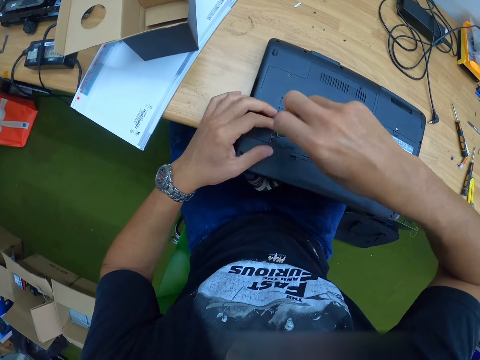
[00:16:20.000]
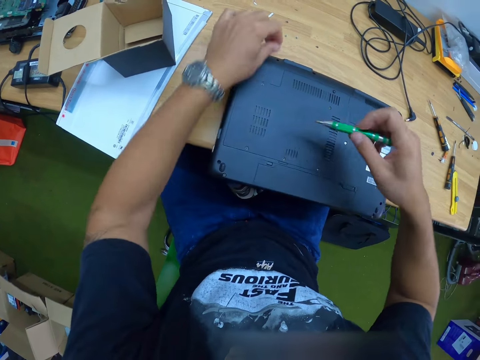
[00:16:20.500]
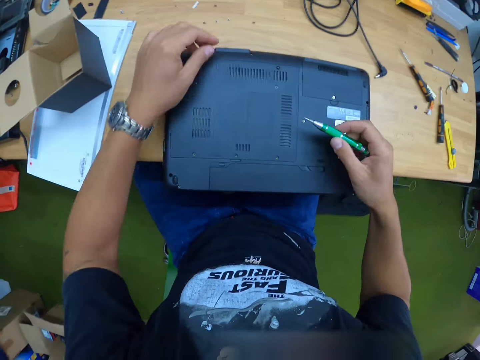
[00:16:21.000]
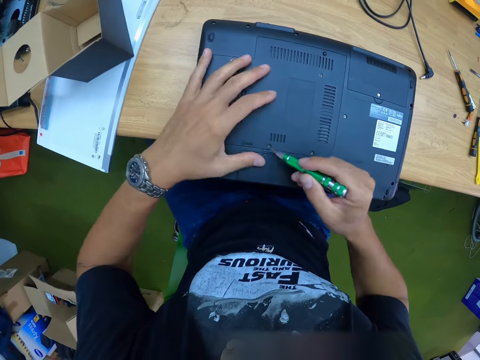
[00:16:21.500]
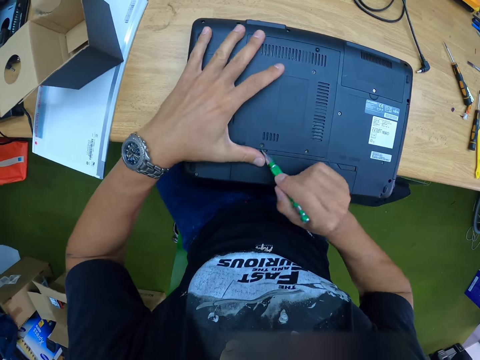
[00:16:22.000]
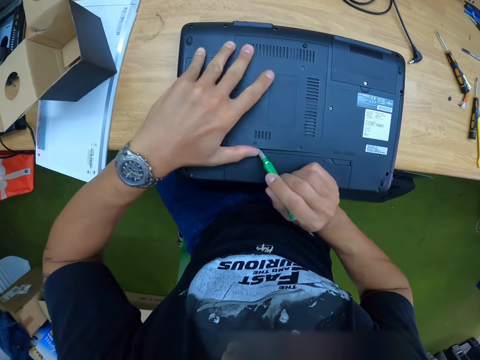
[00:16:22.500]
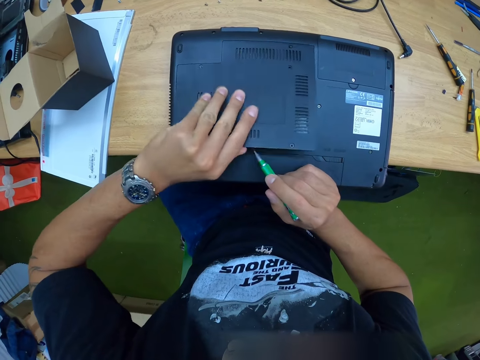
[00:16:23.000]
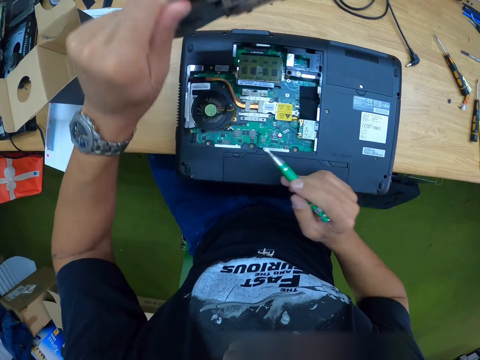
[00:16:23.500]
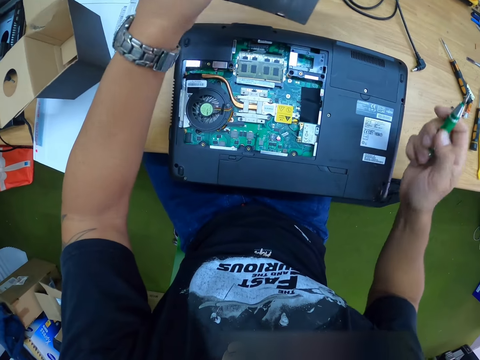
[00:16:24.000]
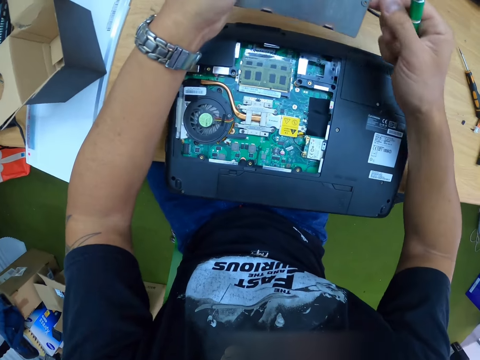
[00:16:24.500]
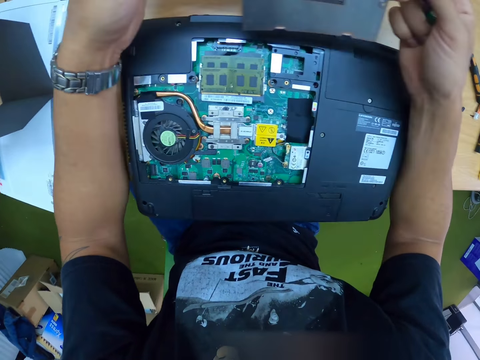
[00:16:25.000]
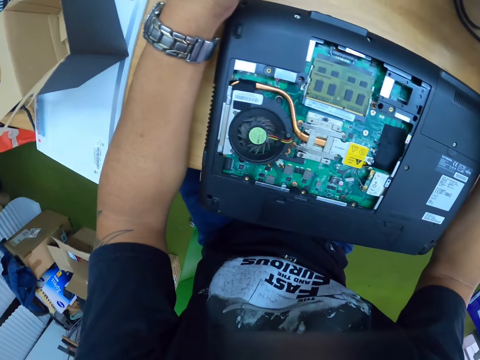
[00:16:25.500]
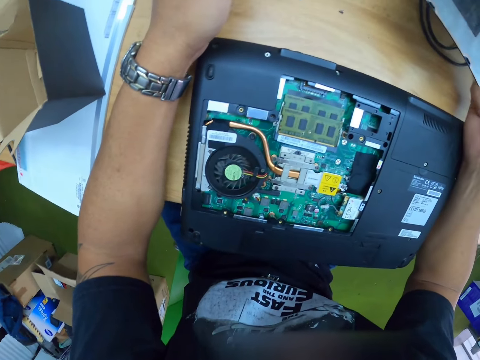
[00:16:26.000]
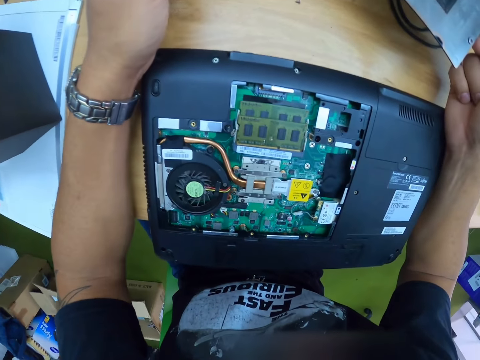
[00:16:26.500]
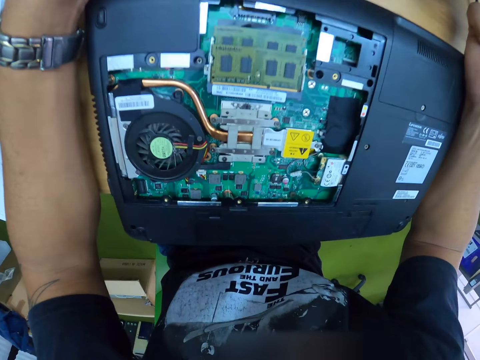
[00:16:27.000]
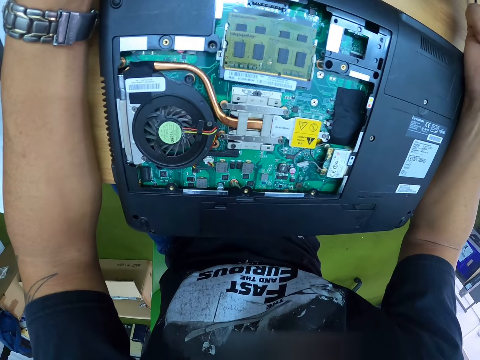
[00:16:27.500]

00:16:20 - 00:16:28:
The camera wearer picks up the screw with his left hand. He places the screw on the table with his left hand. He lifts the back cover of the laptop with the screw in his right hand. He pulls up the laptop back cover with his left hand. He places the back cover of the laptop in his right hand from his left hand. He holds the lid. He looks at the motherboard.

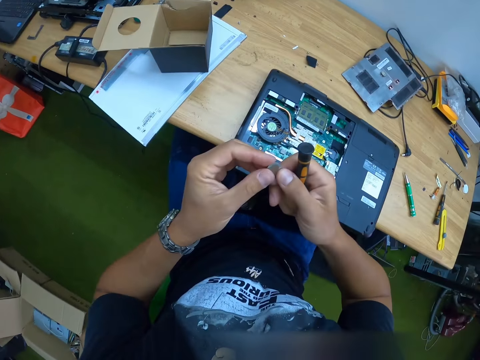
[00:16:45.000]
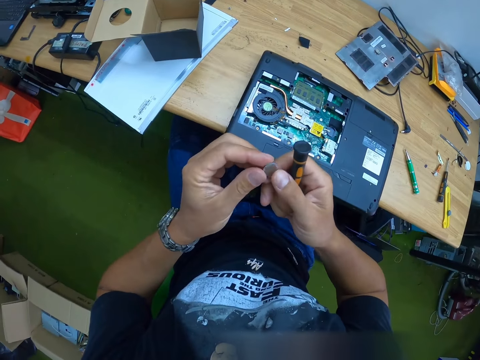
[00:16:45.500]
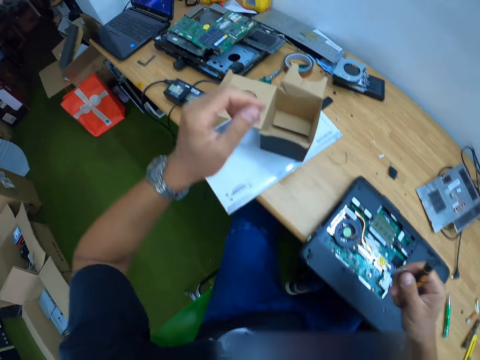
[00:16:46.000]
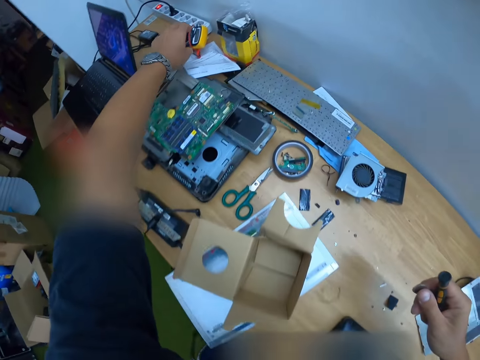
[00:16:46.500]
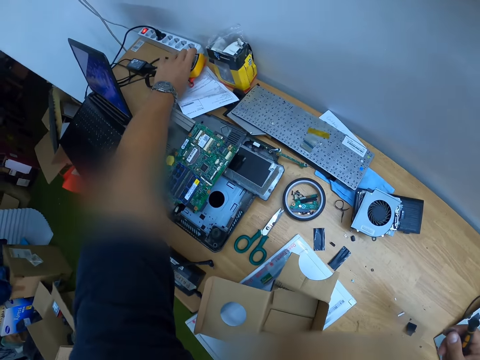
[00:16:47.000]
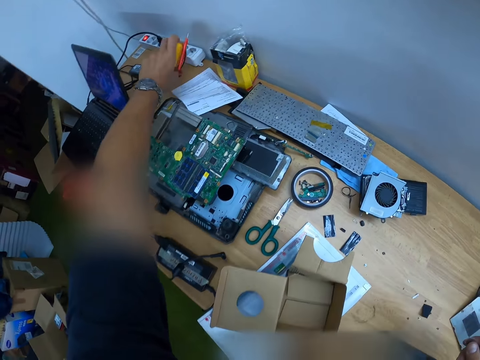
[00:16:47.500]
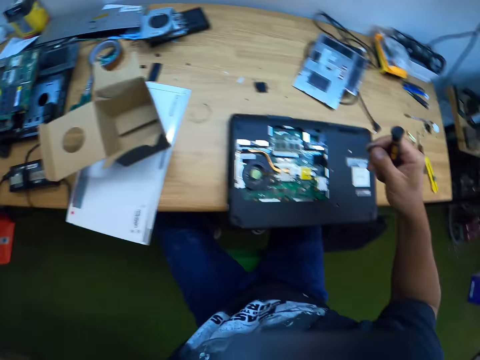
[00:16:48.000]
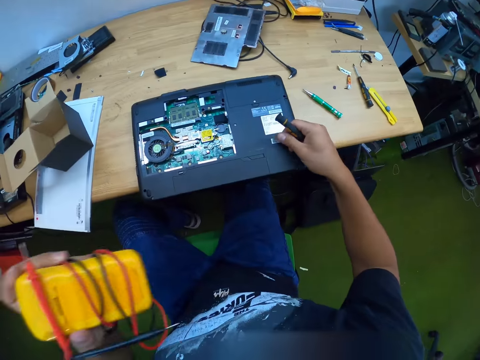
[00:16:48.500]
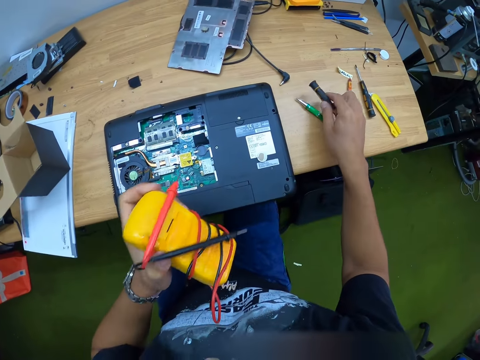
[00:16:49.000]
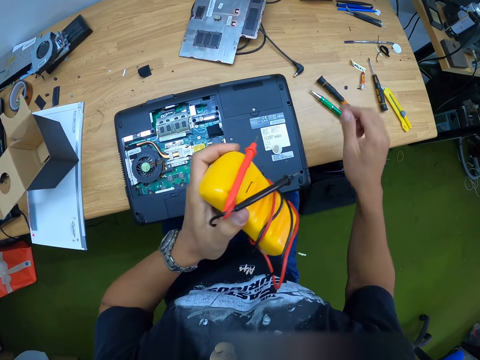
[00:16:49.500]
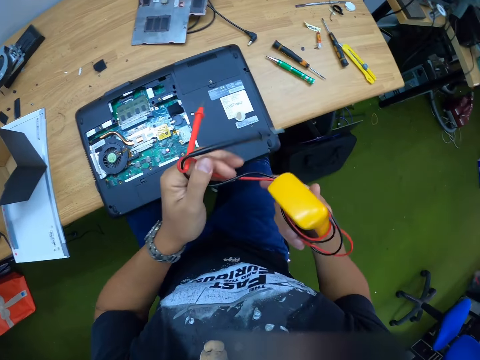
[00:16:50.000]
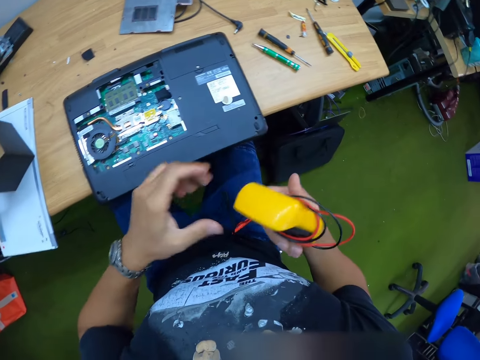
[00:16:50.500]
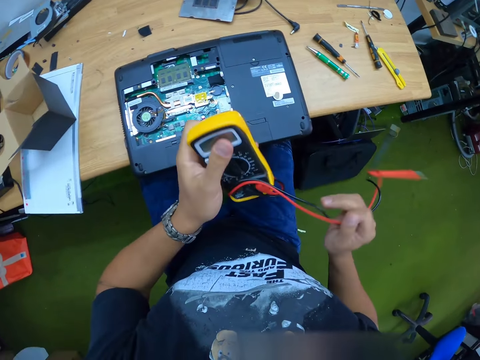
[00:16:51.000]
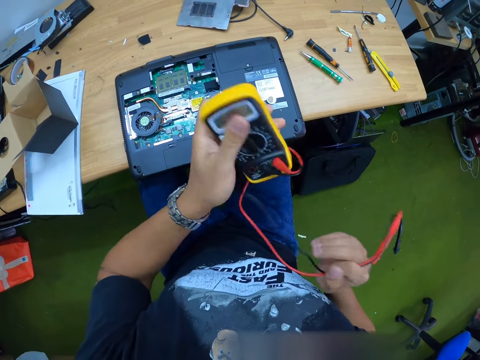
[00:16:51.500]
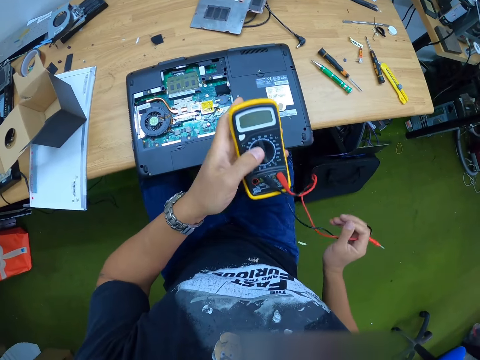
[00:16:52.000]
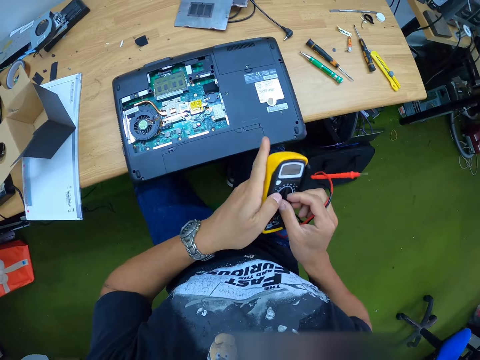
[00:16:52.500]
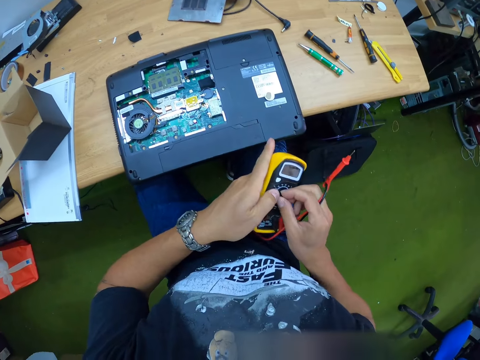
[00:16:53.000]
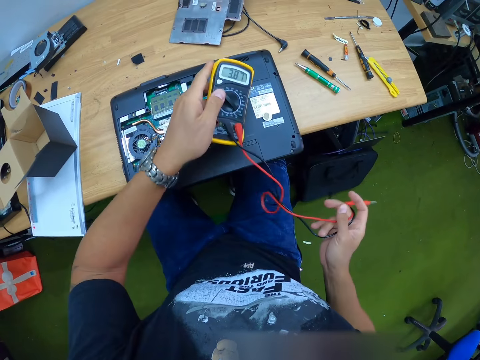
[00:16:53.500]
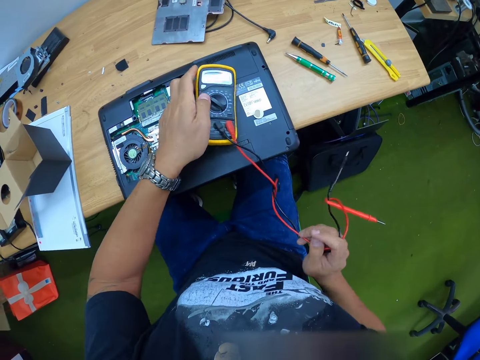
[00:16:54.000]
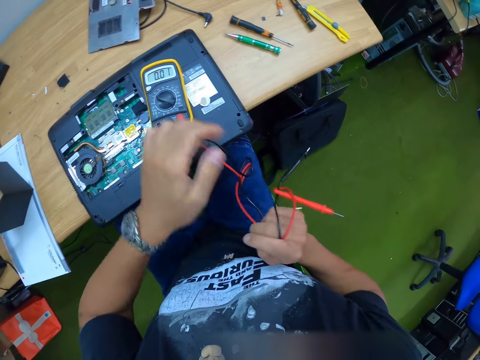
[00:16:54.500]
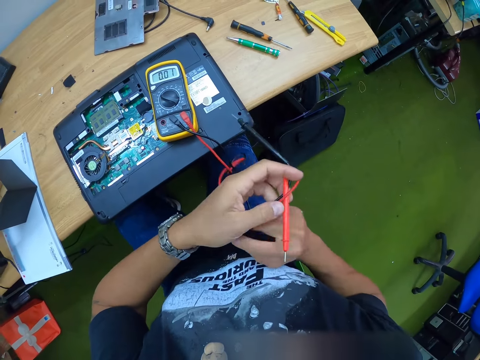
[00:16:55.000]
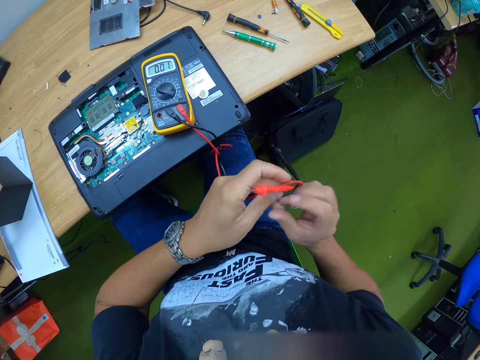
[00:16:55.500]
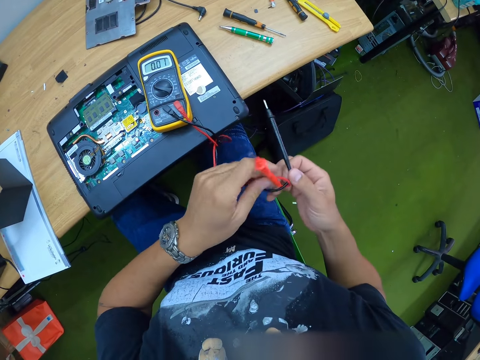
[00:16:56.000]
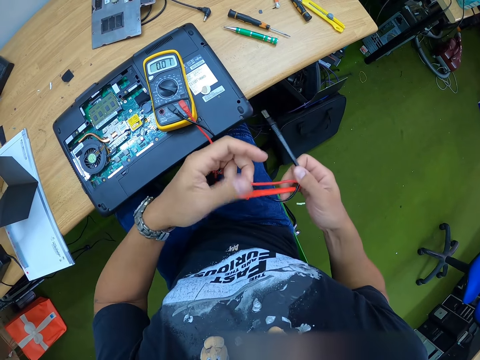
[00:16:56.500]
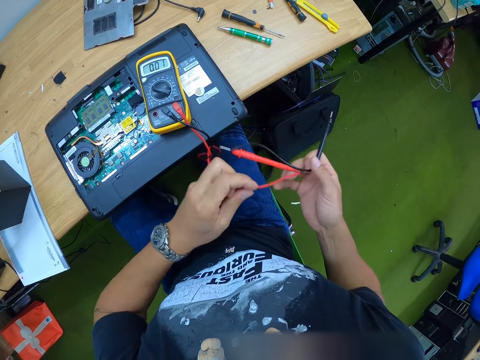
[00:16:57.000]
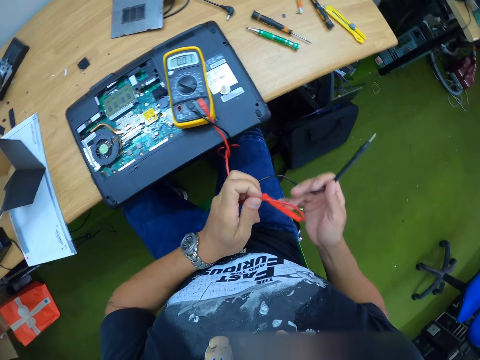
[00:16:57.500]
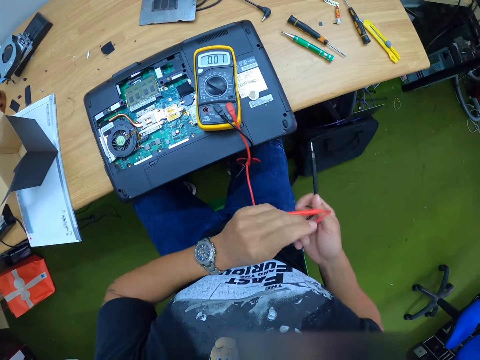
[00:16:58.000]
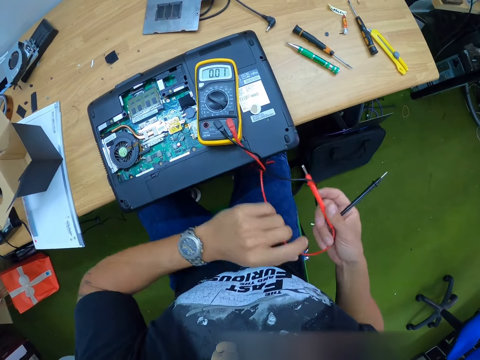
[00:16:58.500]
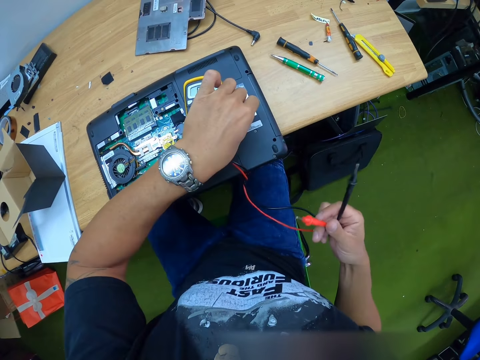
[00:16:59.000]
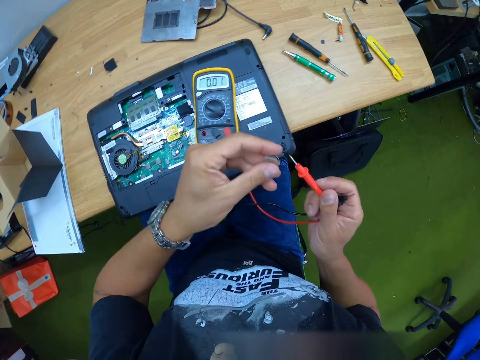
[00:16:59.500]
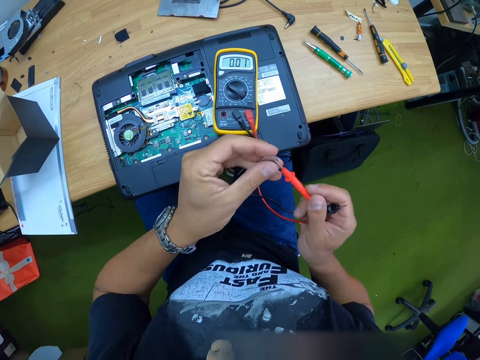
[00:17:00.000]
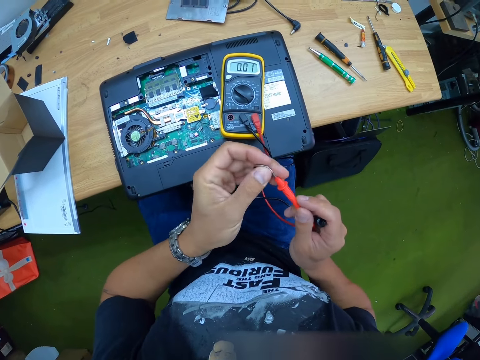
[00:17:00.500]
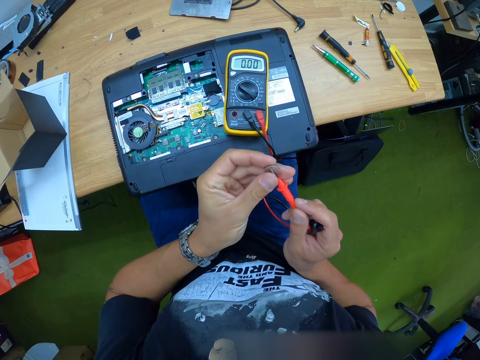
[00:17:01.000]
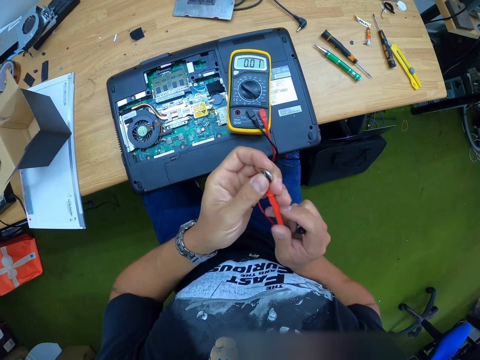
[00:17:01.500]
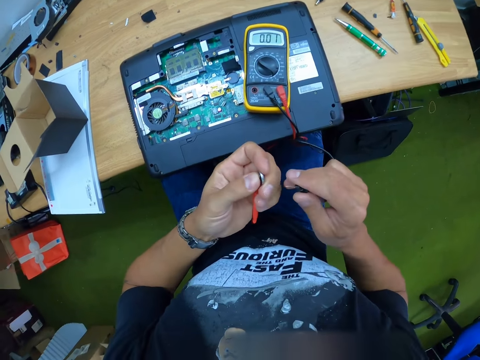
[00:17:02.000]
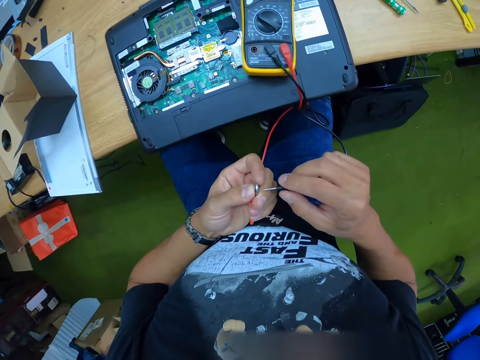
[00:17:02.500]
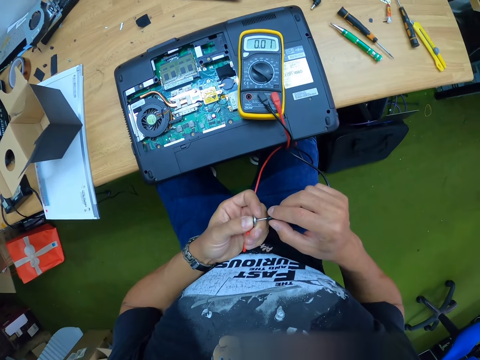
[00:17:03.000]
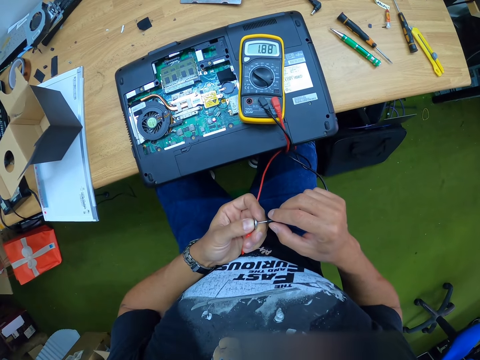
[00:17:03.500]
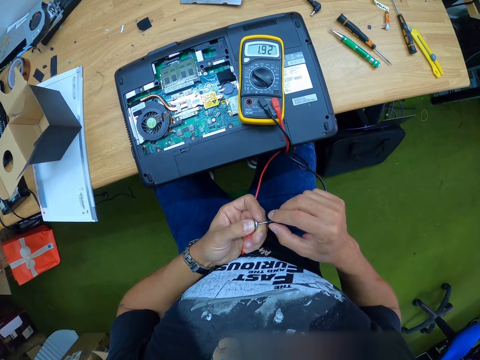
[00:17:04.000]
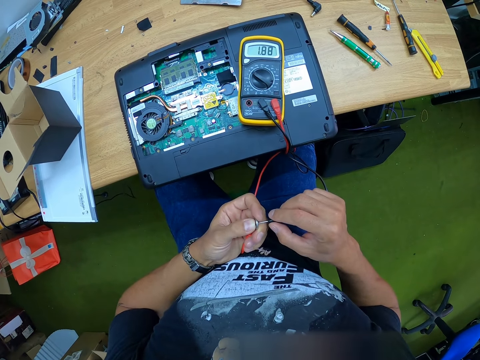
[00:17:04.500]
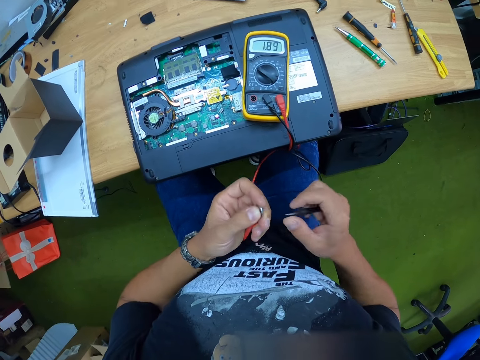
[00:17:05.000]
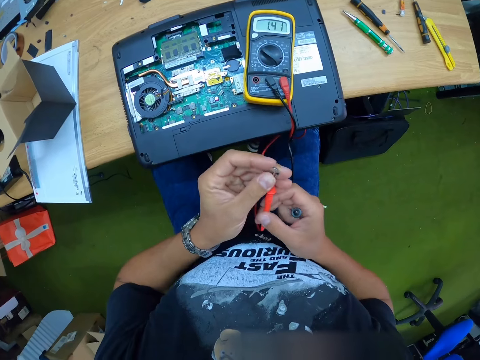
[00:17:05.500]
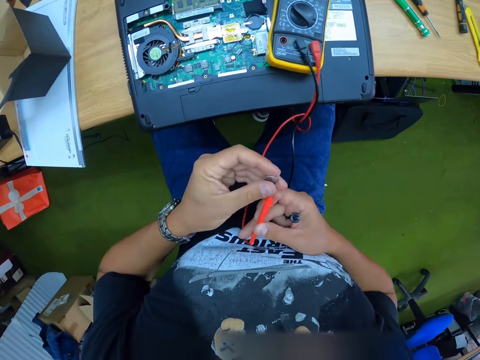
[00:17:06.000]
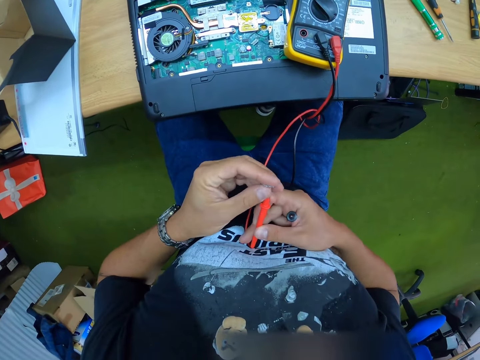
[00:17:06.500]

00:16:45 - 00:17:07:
The camera wearer holds something. He picks up a multimeter from the table with his left hand. He places the battery on the back of the laptop with his right hand. He places a screwdriver on the table with his right hand. He holds the multimeter with both hands. He unwinds the wires of the multimeter with his left hand. He unwinds them again. He turns on the multimeter with his right hand. He places the multimeter on the laptop with his left hand. He holds the multimeter. He unwinds the probes of the multimeter with both hands. He holds the probes in his right hand. He picks up the battery from the back of the laptop with his left hand. He places a probe in his right hand on the battery in his left hand. He tests something. He places a probe on the battery in his left hand with his right hand.
